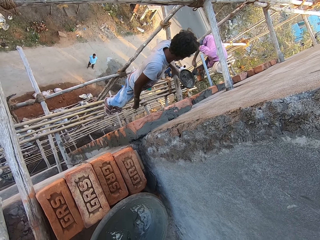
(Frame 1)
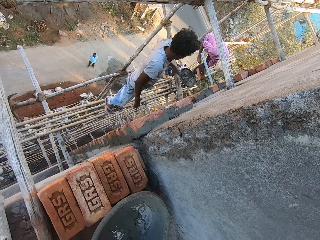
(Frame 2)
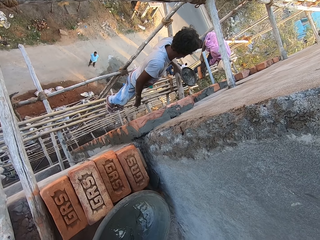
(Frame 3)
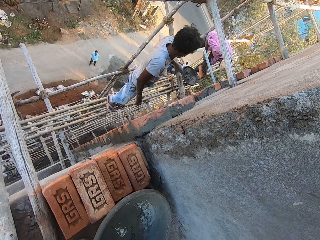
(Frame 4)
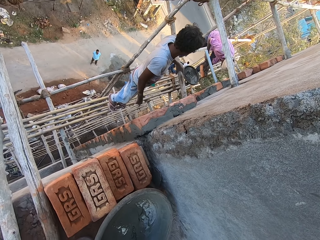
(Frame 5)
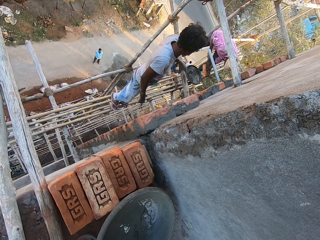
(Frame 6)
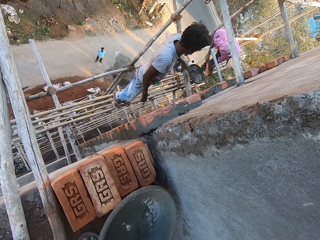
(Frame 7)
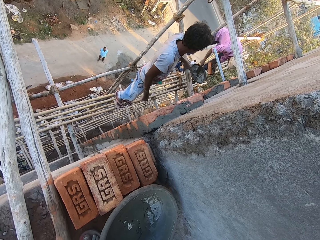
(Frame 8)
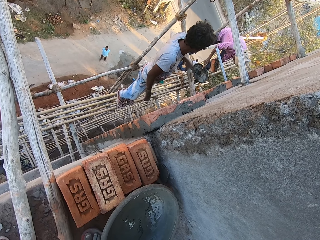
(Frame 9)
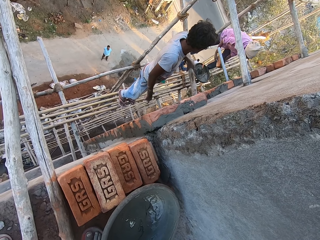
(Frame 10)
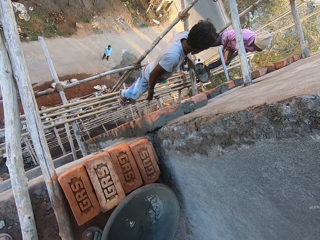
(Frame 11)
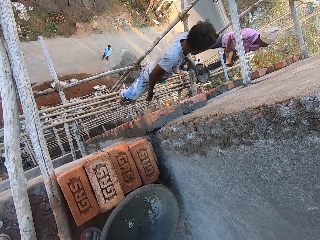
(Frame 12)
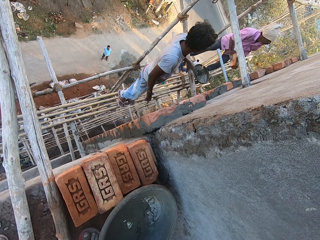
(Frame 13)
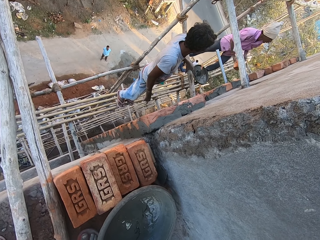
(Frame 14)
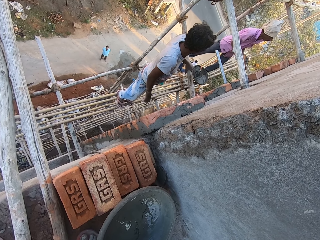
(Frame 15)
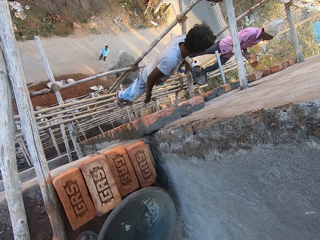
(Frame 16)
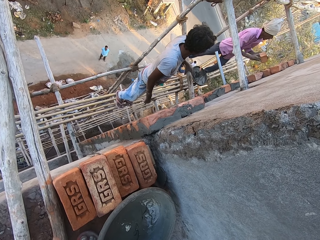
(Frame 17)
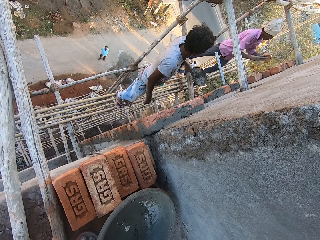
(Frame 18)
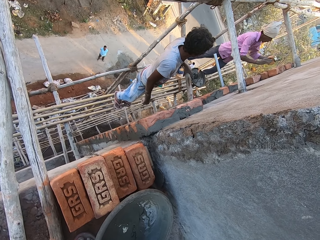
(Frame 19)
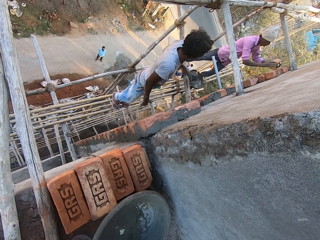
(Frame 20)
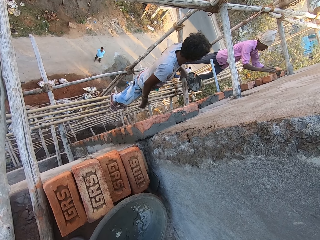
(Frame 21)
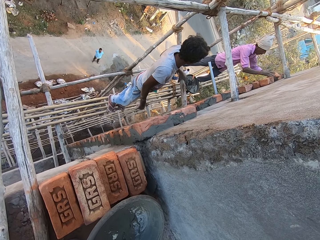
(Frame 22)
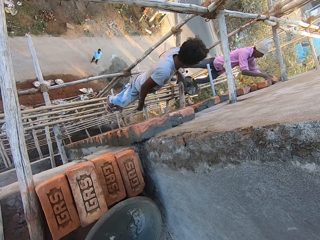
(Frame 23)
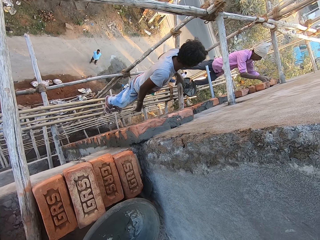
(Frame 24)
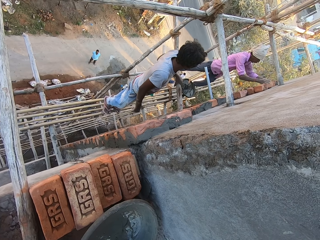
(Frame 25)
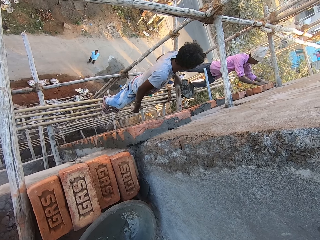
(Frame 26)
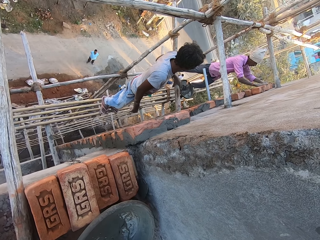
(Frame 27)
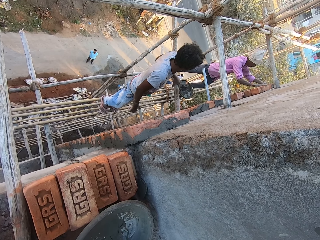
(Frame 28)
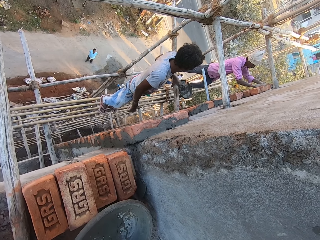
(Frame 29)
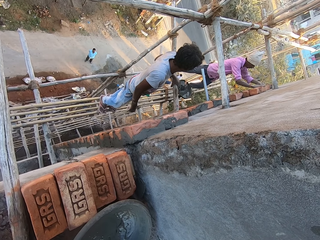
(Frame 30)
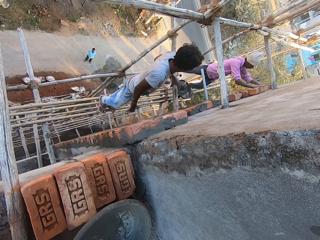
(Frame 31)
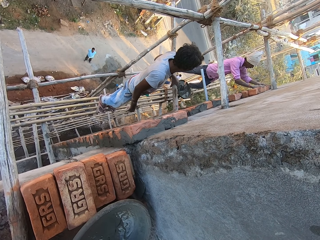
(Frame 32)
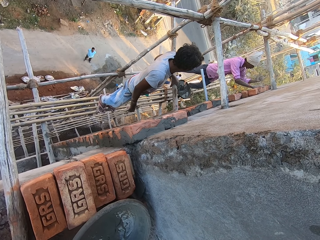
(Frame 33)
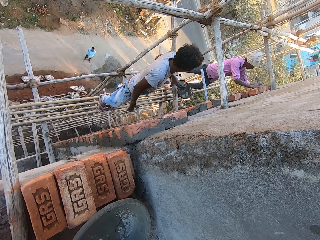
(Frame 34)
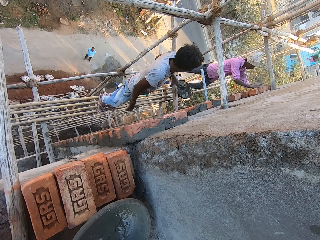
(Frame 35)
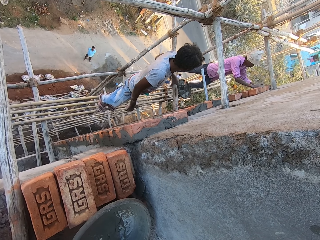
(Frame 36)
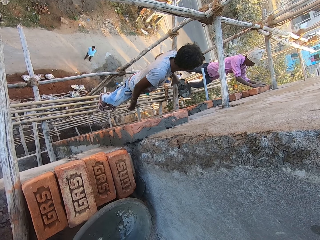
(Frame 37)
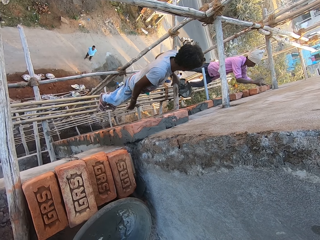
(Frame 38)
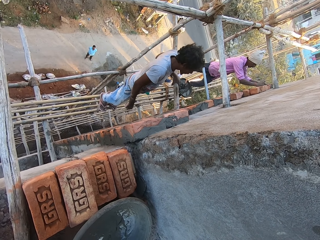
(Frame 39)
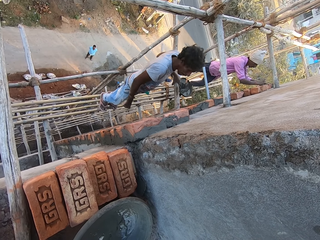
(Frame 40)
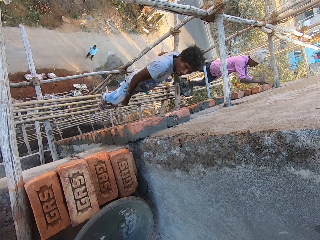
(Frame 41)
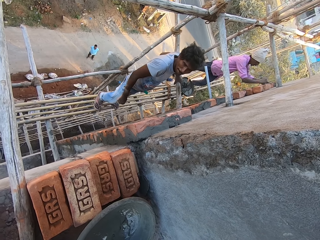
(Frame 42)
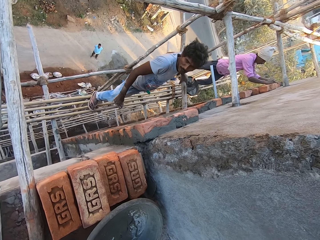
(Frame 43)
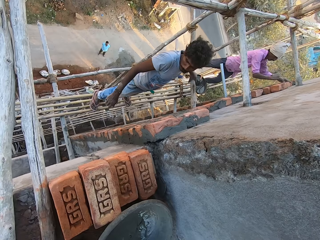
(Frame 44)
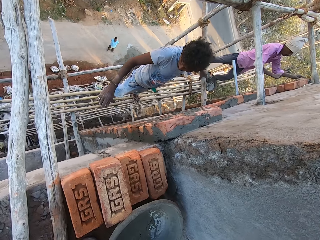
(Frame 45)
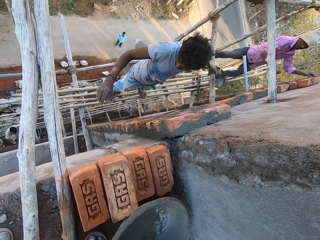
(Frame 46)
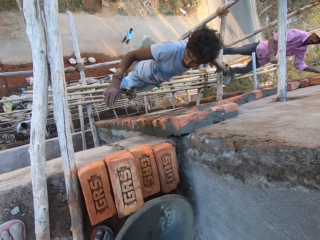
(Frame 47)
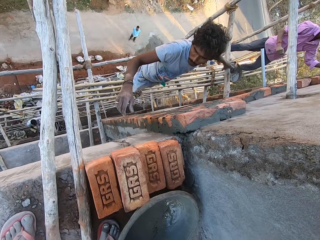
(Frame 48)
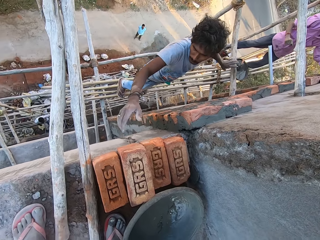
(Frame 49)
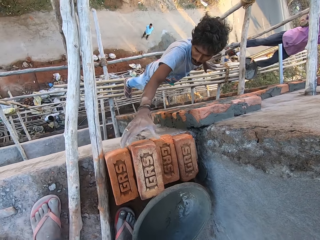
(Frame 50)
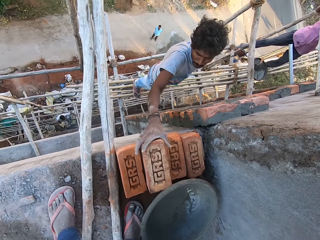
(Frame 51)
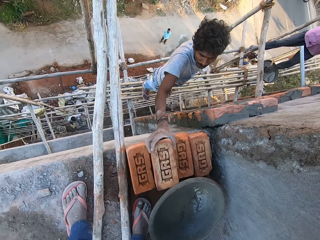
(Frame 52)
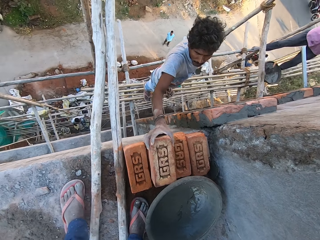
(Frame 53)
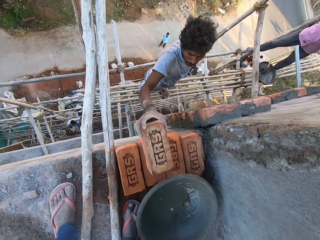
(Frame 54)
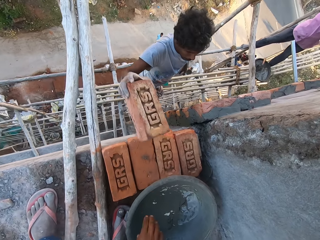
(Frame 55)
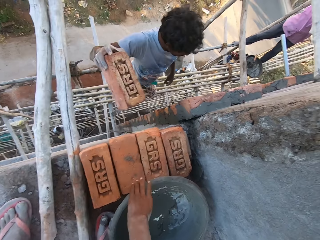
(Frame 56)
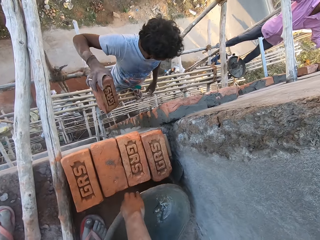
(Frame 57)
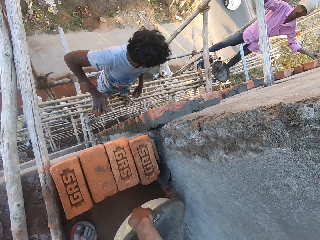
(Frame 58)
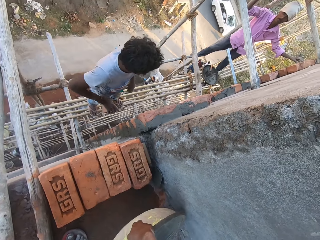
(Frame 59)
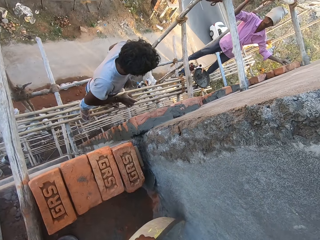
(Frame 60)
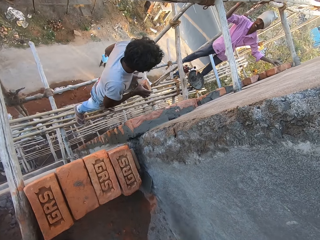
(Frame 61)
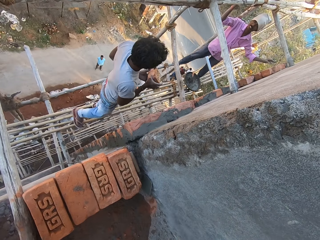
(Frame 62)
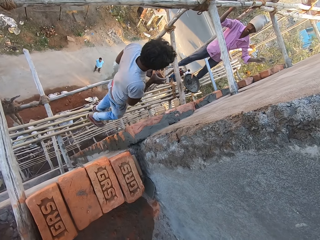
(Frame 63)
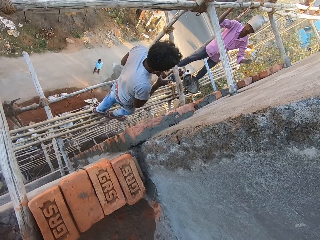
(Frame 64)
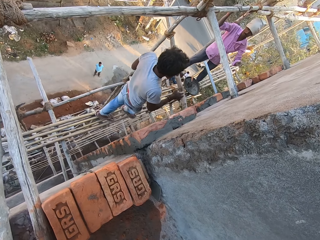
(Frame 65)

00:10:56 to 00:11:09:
The man applies concrete on the brick. The camera wearer fixes the brick on the wall. The man puts the brick in both hands on the wall, hits the brick on the wall with his left hand, and hits the brick on the wall with his right hand. Another man moves towards the brick on the floor and carries a brick from the top of another brick with his right hand. The camera wearer moves the mortar pan on the floor with his right hand.

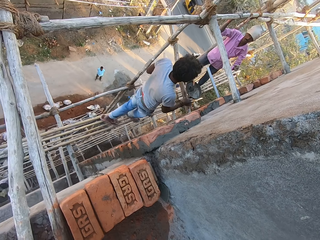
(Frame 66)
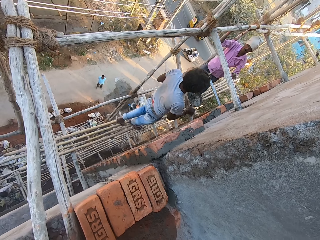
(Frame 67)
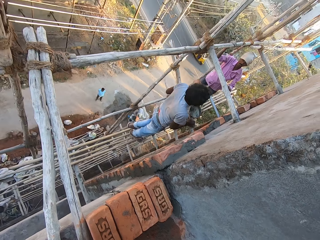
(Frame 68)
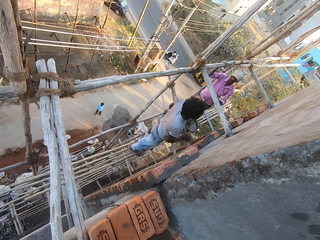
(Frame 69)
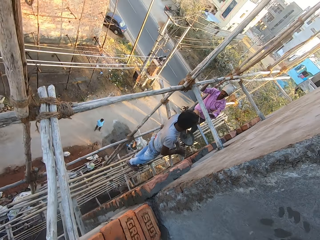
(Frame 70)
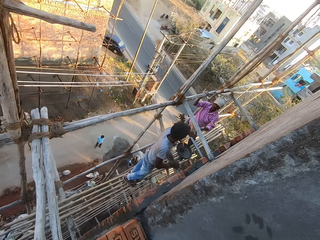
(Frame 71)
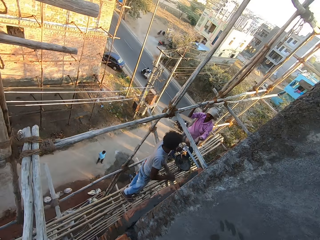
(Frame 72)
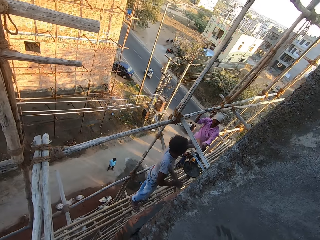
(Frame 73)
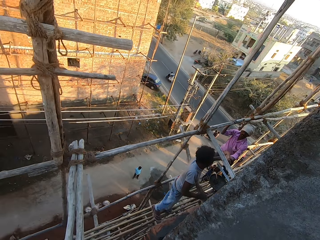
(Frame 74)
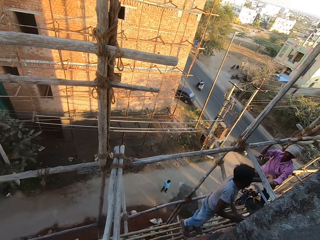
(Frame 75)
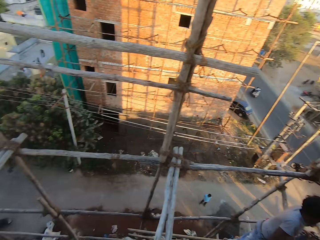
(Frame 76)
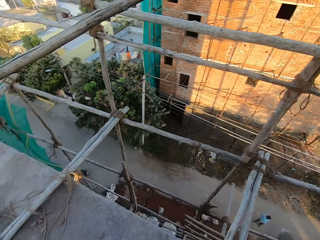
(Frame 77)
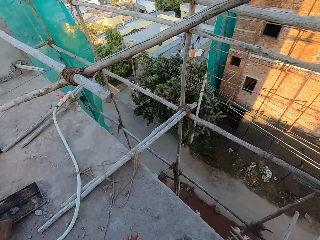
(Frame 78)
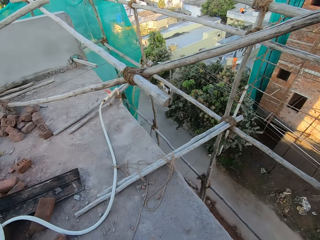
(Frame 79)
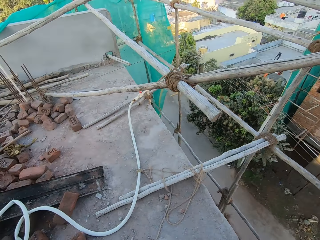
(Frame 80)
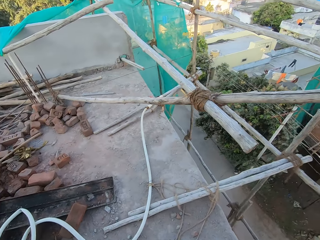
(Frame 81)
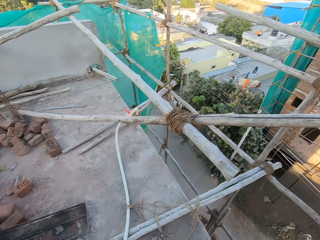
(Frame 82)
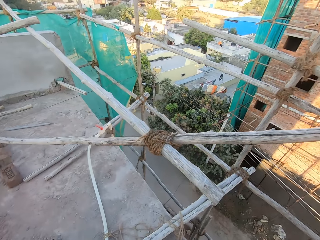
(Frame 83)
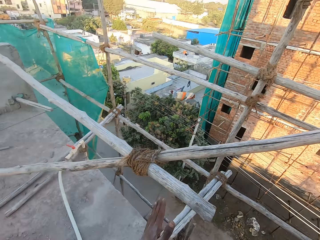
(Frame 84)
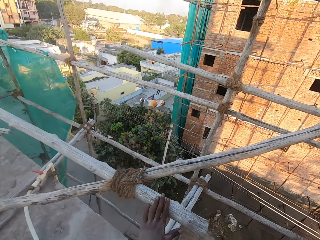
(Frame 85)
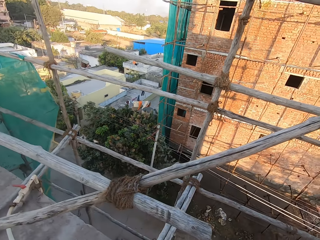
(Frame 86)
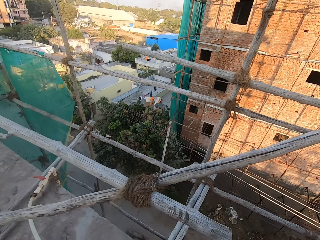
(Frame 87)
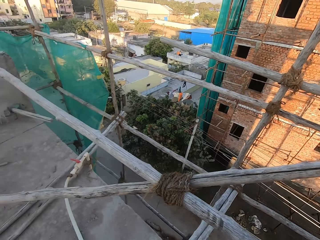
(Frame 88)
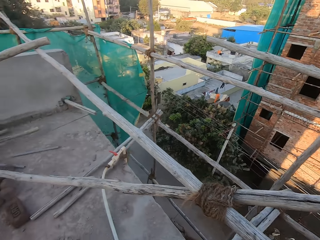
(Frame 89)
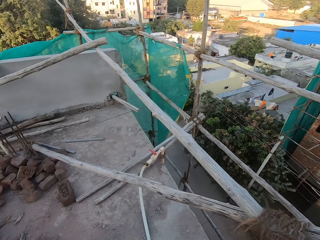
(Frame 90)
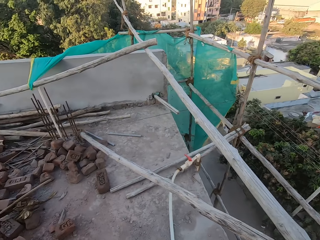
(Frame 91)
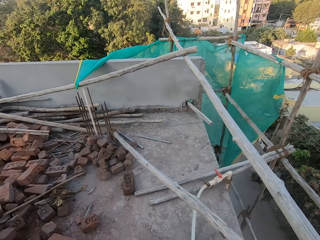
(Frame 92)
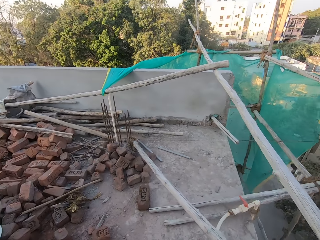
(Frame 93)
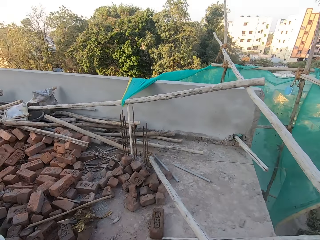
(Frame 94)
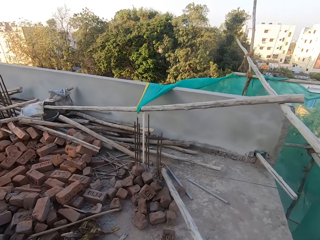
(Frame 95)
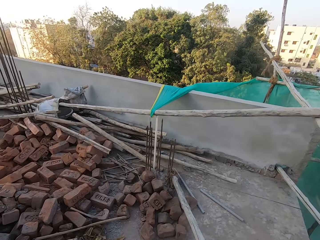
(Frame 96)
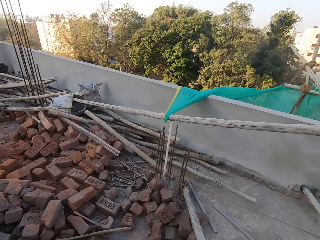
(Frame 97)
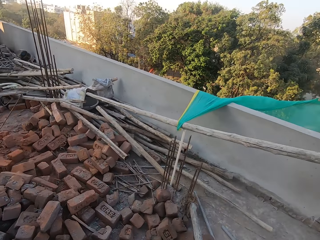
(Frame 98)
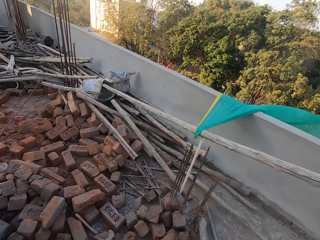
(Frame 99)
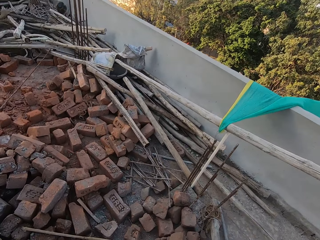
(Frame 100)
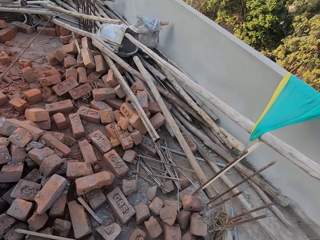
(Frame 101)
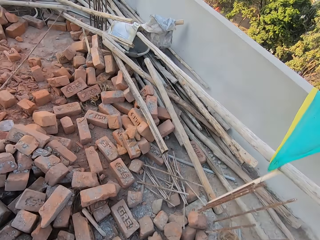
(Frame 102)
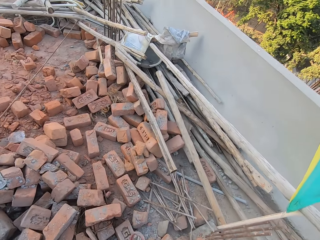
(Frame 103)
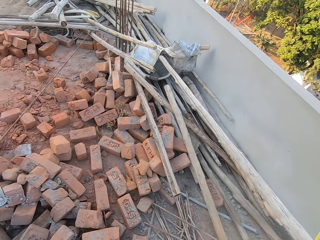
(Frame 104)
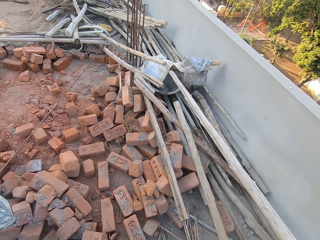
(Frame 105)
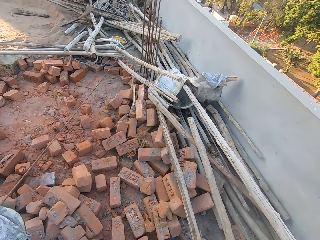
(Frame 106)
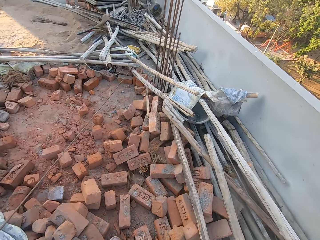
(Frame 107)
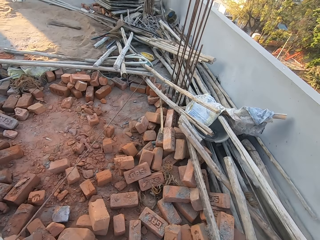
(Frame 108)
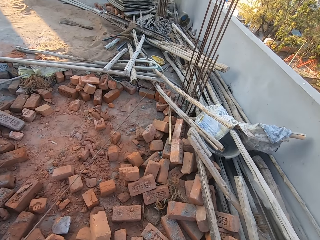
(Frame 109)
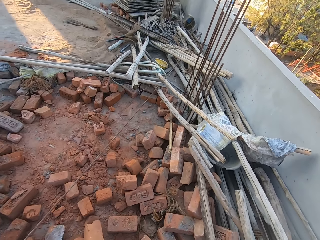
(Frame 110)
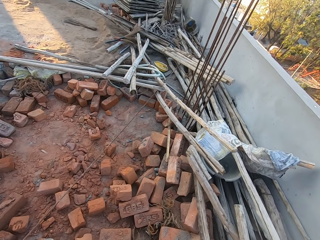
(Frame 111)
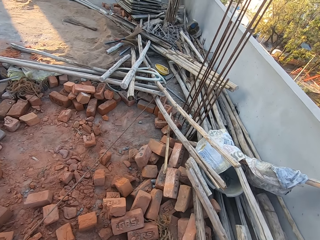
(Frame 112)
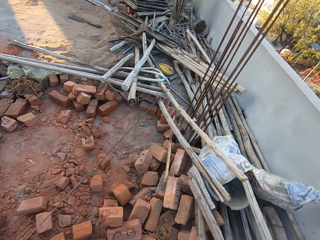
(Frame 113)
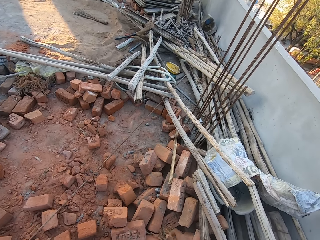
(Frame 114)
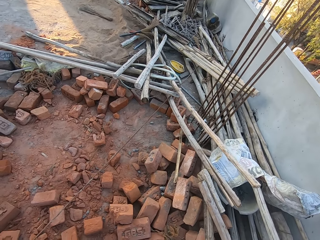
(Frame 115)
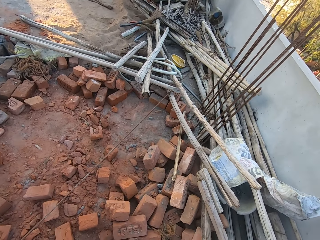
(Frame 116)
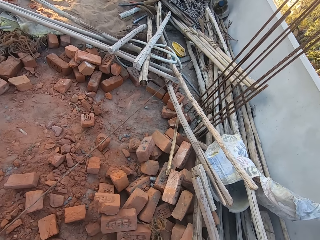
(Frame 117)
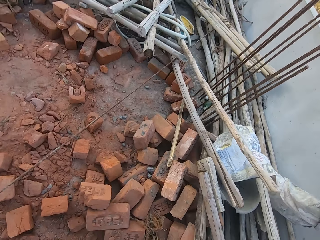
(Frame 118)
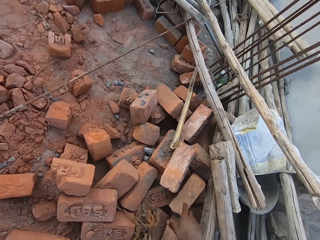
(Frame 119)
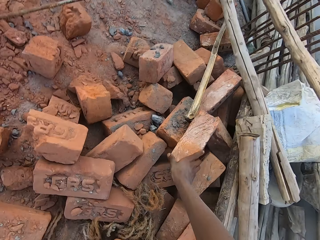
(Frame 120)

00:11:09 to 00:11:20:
The man passes the brick in his right hand to his left hand and gives another man the brick in his left hand. The camera wearer walks to some bricks on the floor. He cleans his right hand on a stick.
